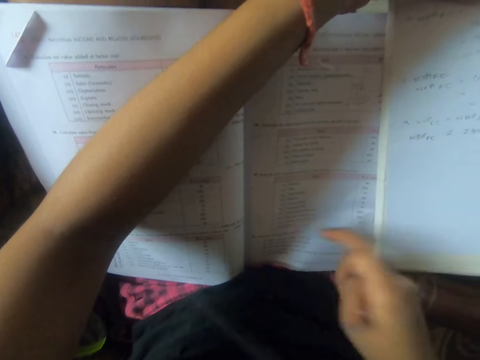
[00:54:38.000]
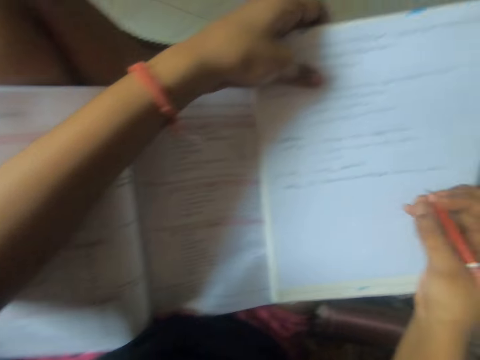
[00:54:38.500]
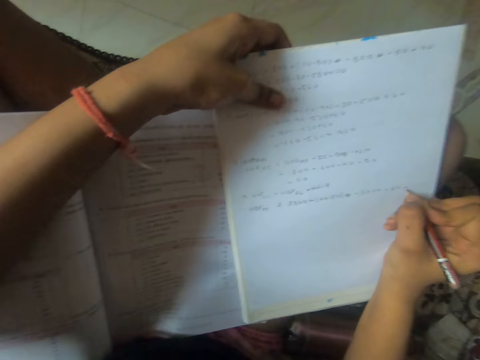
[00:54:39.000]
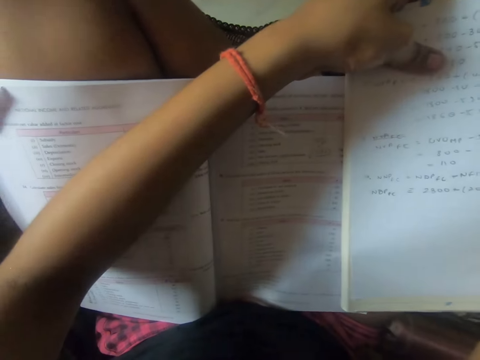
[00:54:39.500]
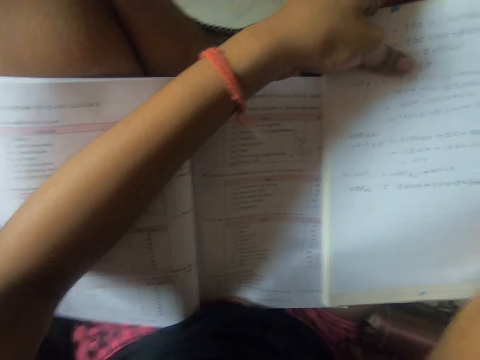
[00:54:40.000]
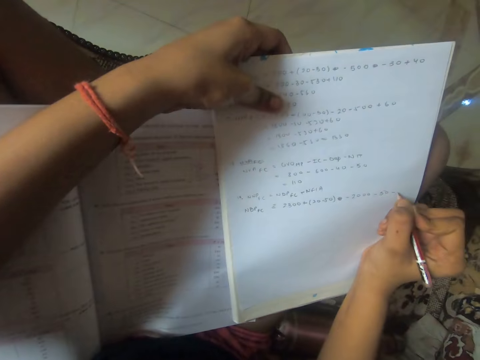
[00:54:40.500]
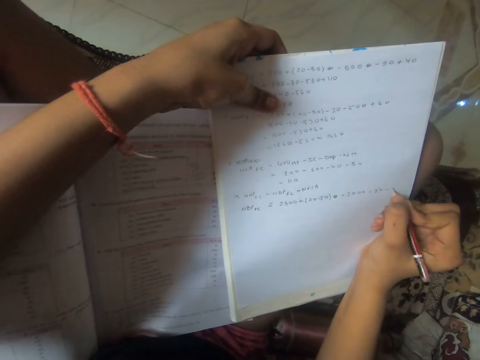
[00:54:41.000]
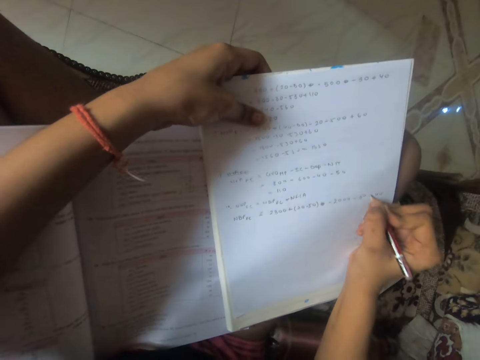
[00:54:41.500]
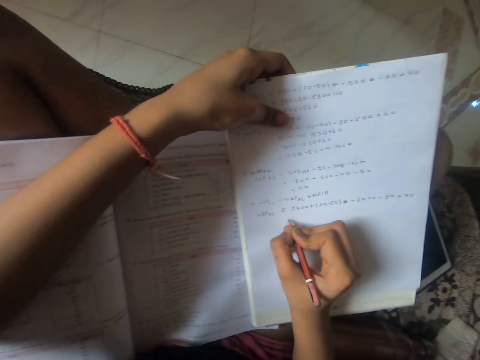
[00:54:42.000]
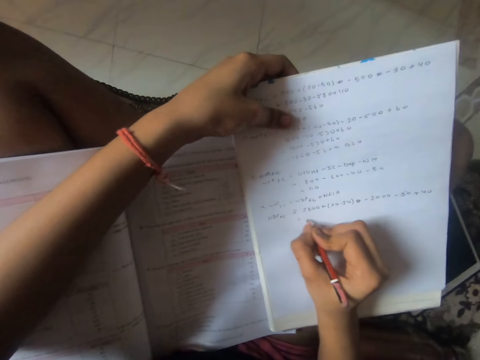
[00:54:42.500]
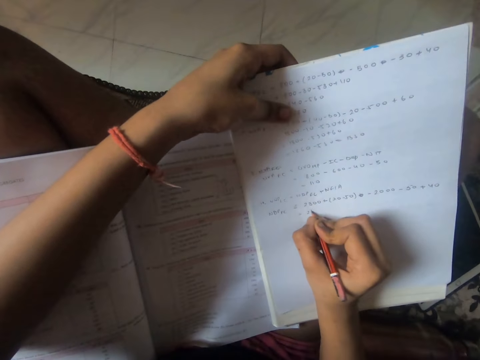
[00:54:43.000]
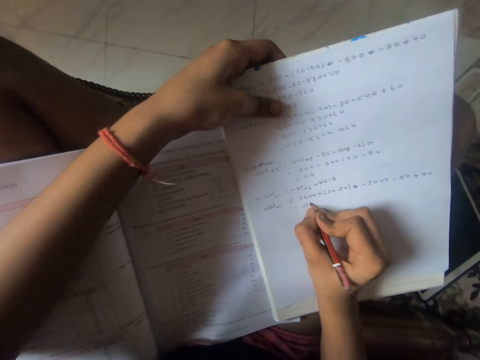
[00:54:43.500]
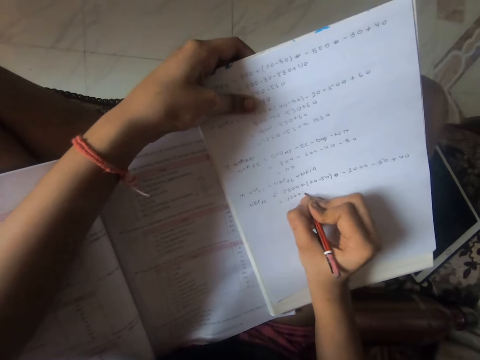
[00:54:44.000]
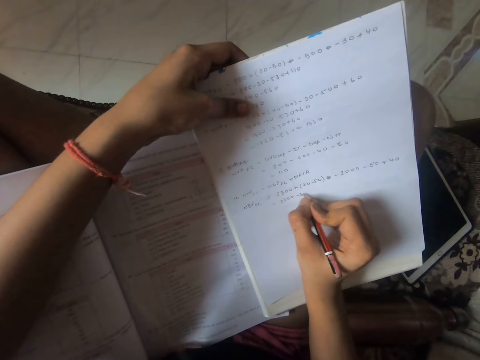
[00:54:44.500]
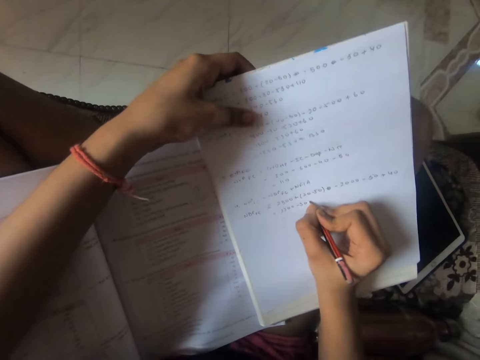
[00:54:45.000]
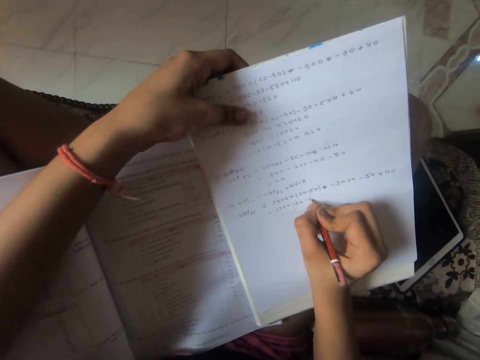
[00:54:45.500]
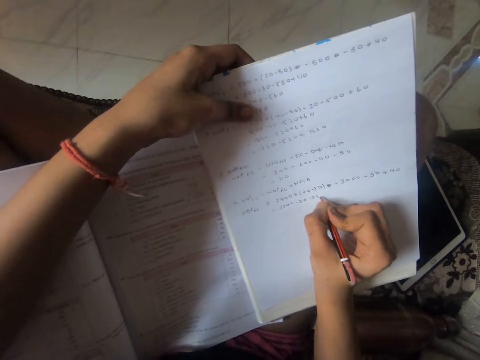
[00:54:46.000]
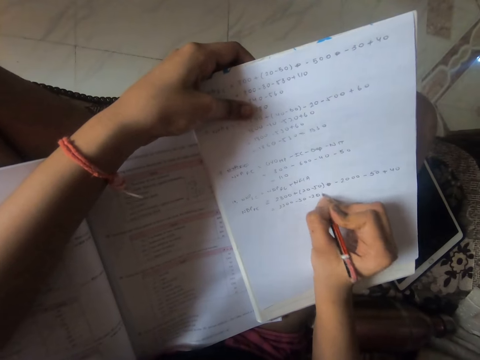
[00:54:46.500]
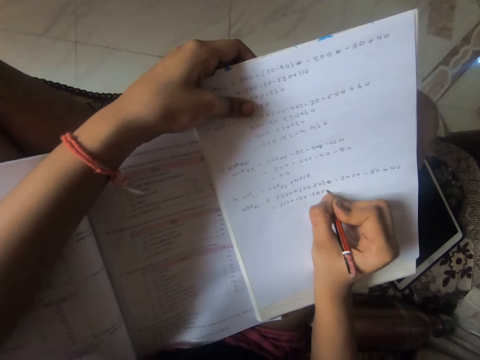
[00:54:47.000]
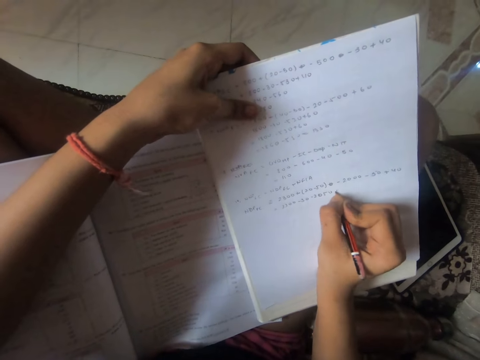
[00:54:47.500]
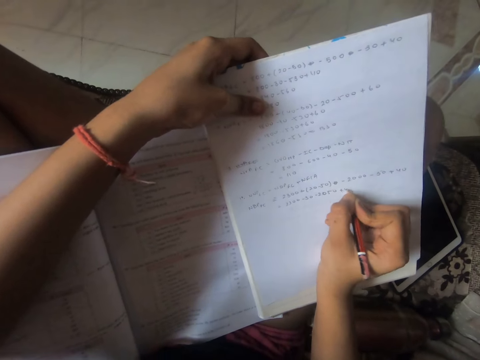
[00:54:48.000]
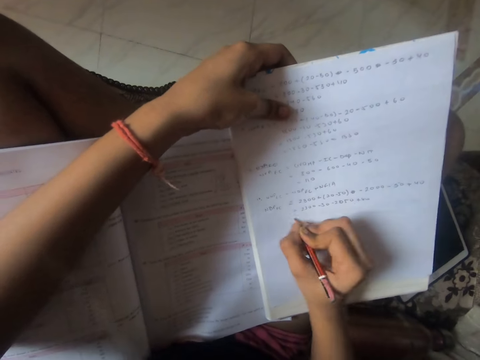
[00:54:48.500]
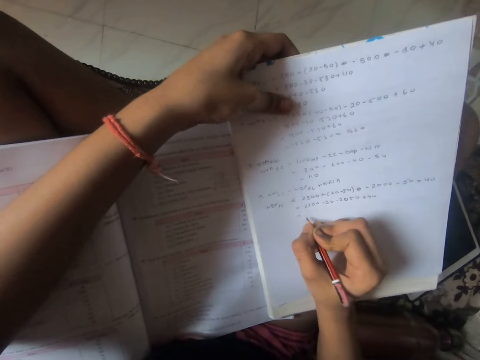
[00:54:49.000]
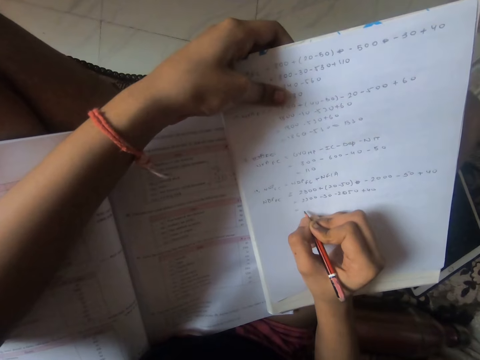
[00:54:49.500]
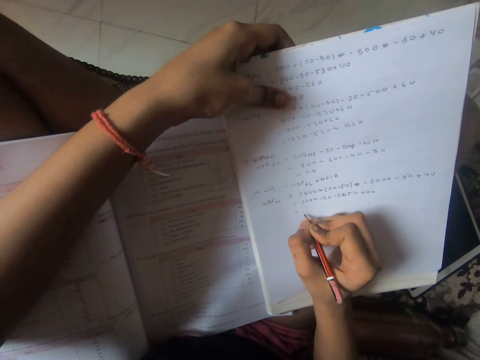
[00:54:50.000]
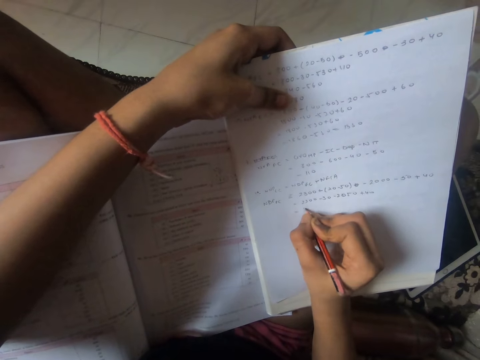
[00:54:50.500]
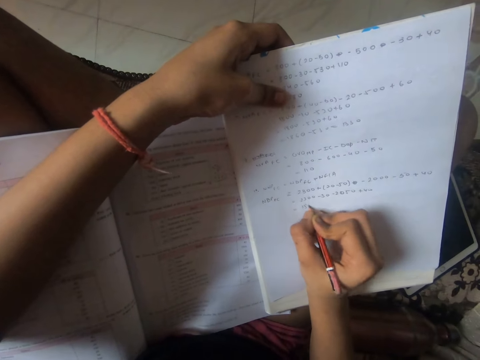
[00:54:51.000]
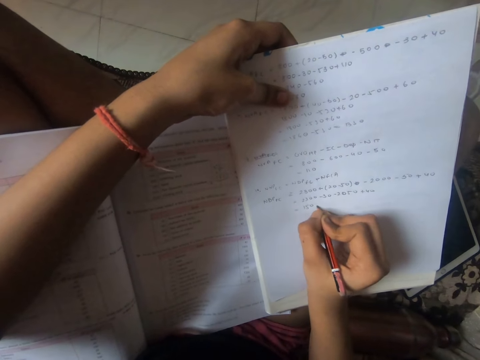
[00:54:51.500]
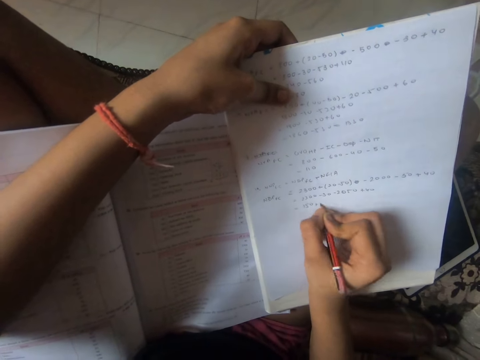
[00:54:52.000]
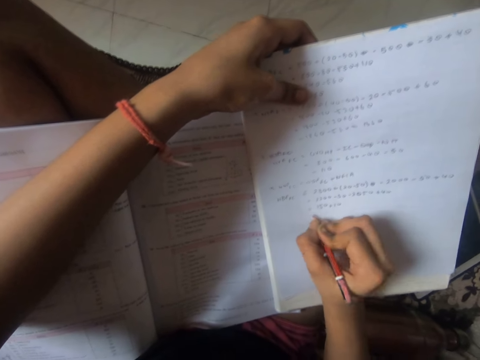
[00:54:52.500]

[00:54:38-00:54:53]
The camera wearer stares at the book. They write on the book or paper with the pencil.

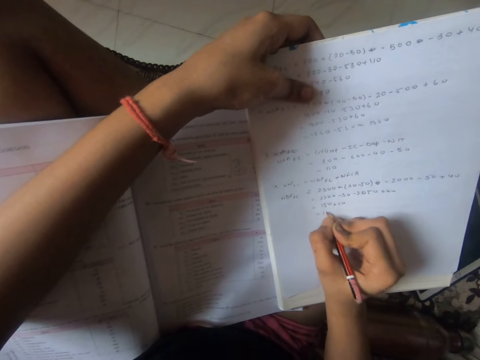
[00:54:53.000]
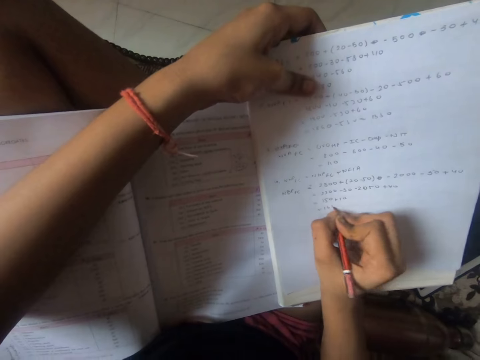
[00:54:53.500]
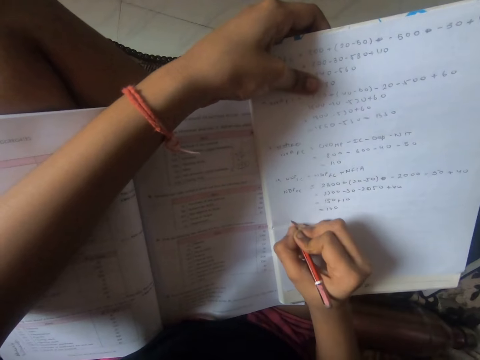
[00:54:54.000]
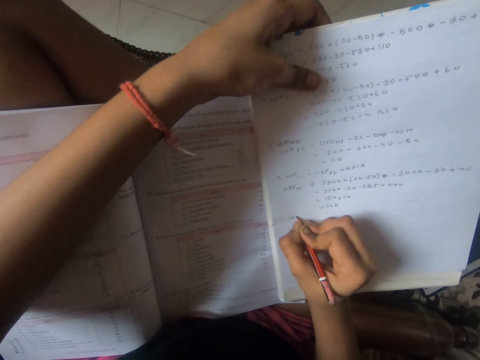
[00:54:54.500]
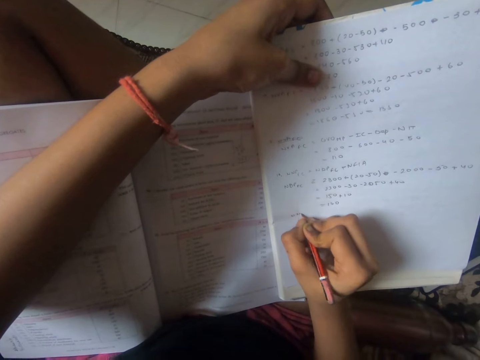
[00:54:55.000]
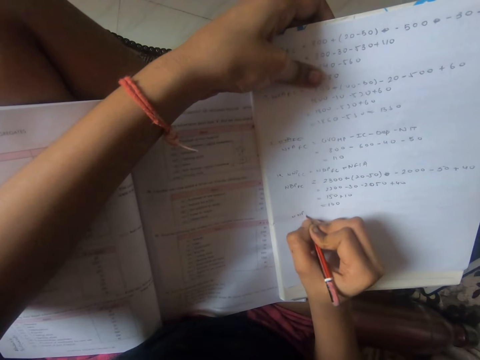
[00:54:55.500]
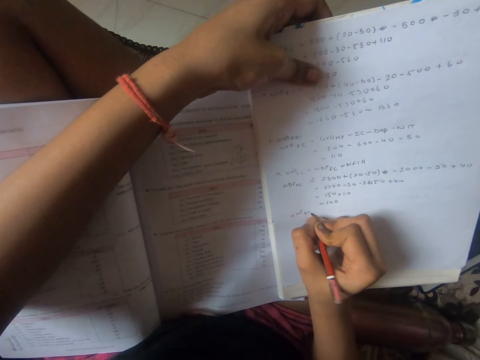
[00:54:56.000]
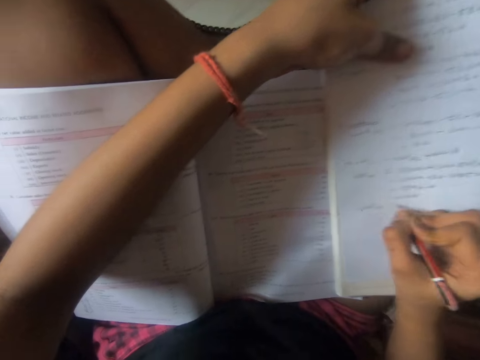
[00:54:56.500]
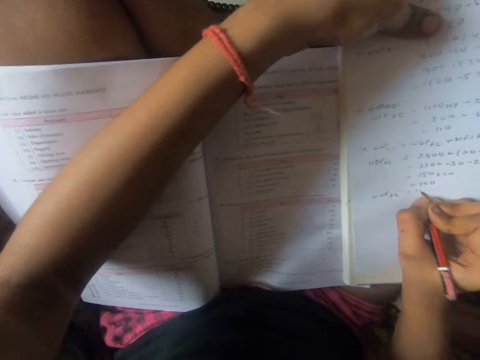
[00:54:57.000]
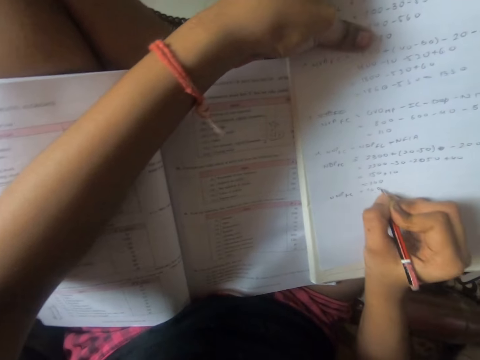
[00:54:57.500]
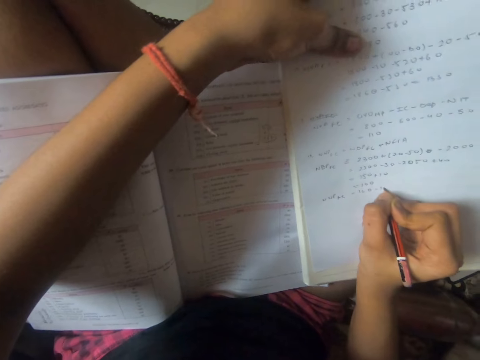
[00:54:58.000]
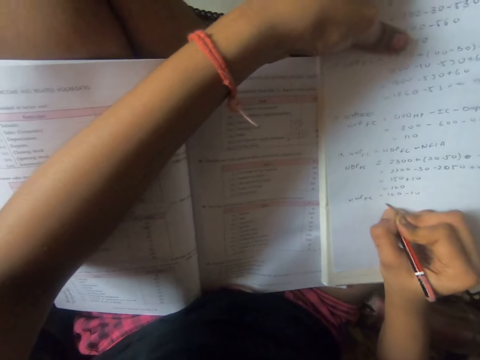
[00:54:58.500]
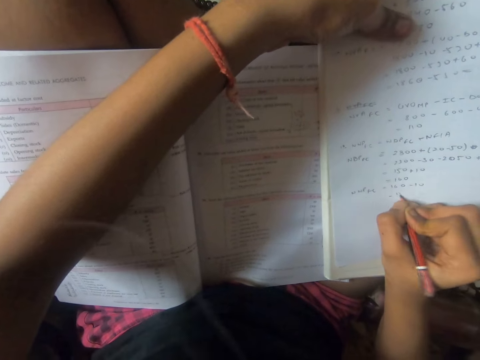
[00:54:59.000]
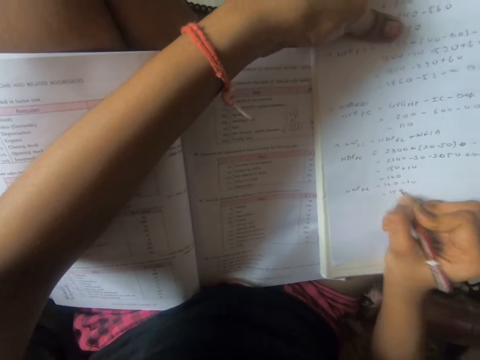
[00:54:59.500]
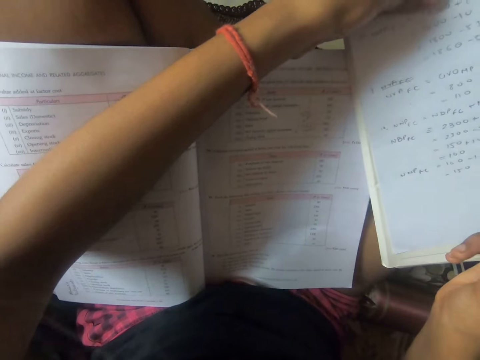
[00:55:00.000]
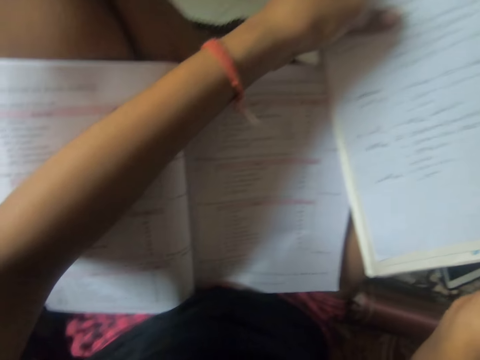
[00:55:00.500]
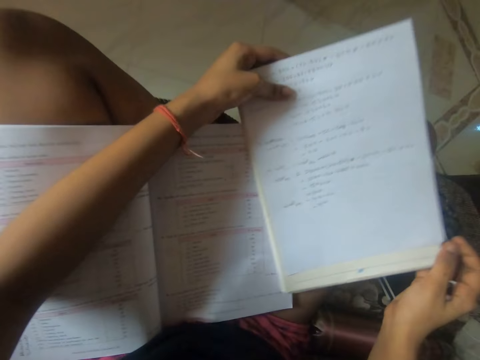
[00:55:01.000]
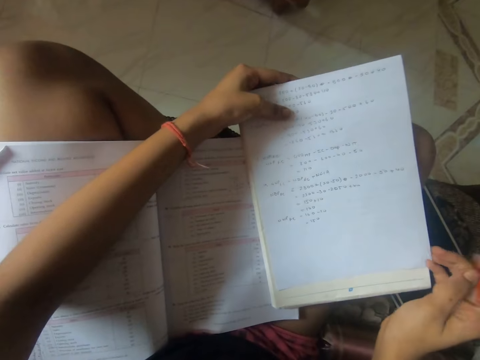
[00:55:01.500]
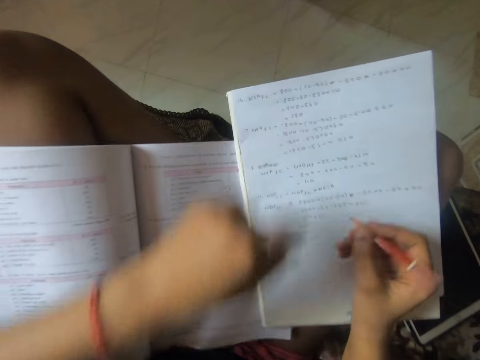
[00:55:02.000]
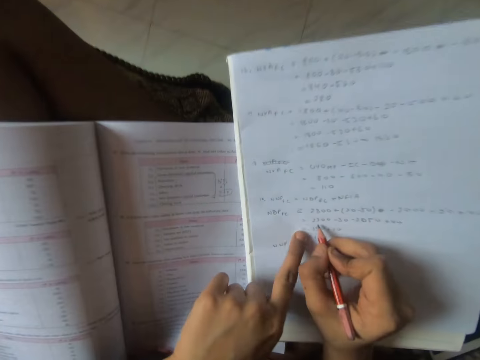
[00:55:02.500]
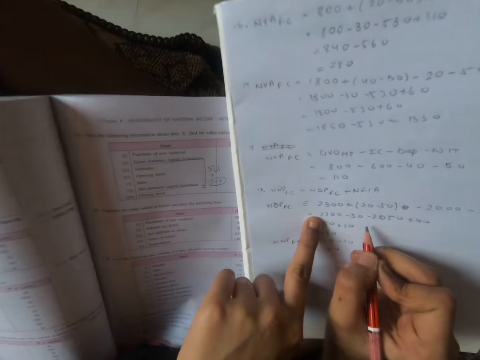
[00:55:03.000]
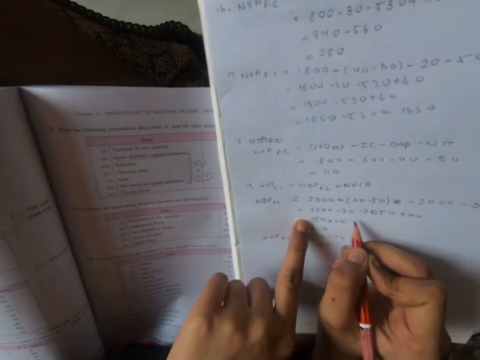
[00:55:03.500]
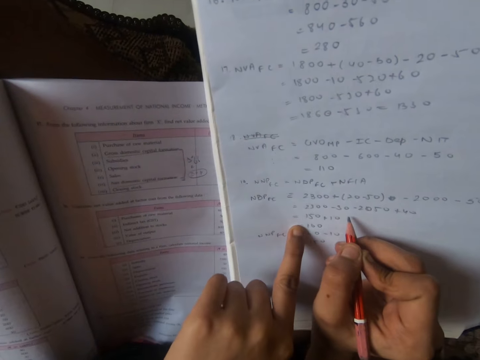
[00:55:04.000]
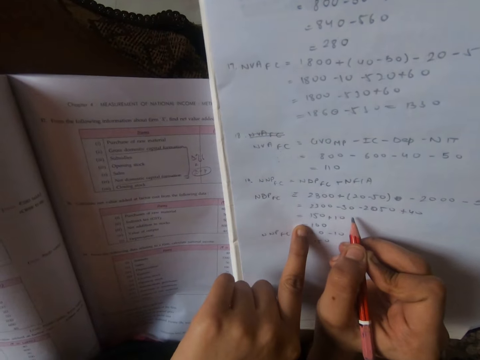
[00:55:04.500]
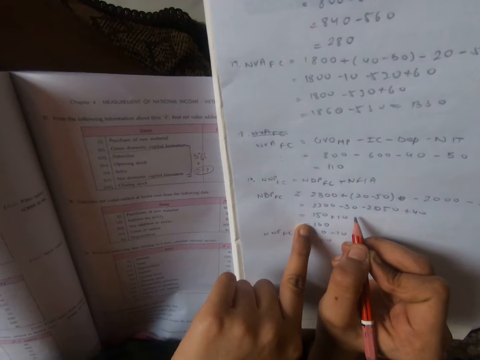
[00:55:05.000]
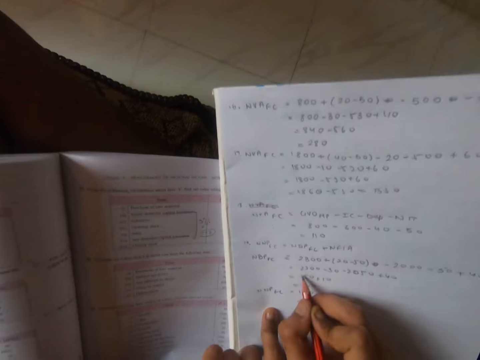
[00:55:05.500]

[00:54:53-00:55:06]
The camera wearer moves with the left hand. They move the book with the right hand. They stop writing. They place the left finger on the book or white plain paper.
